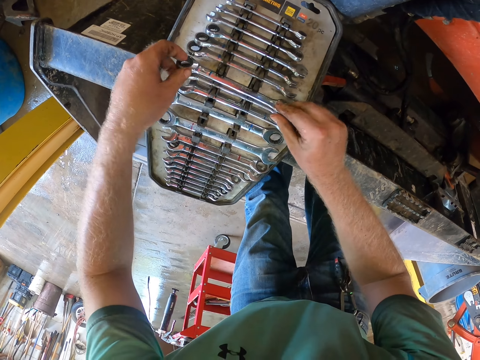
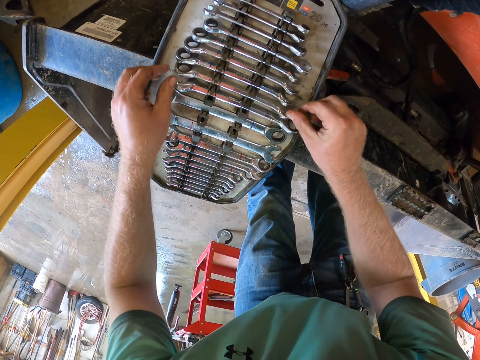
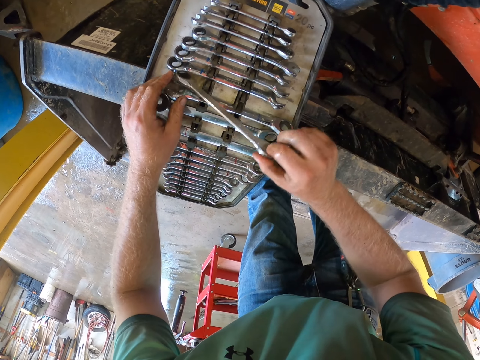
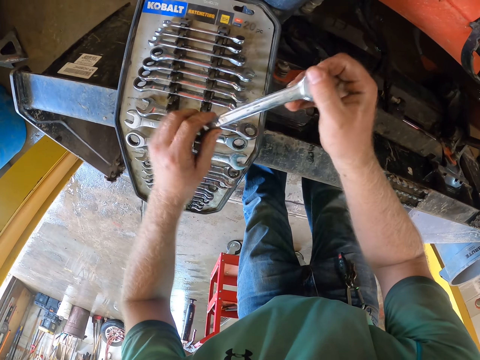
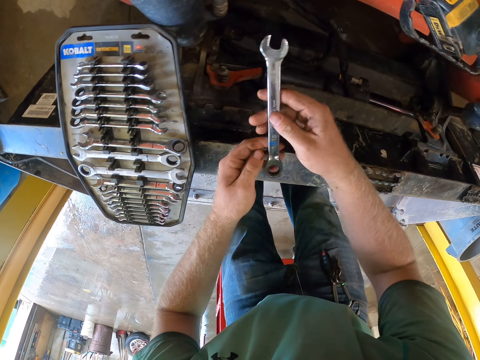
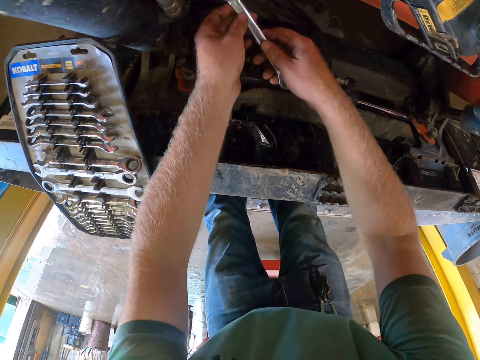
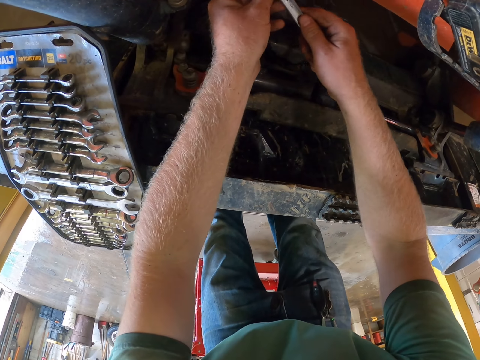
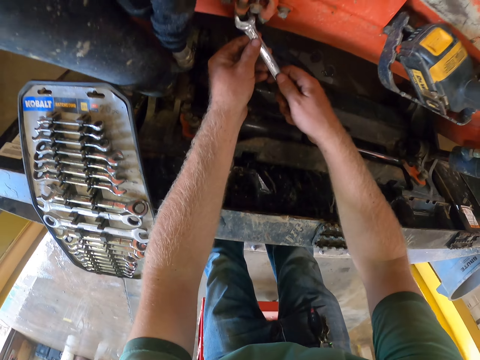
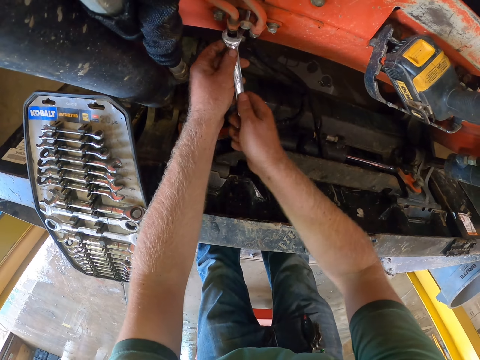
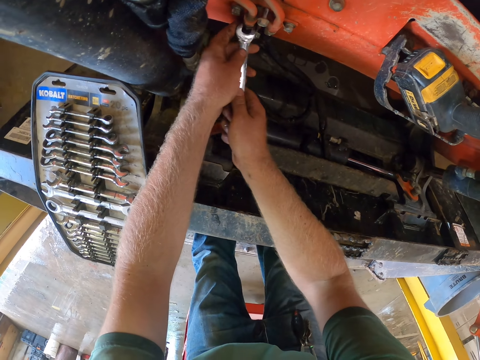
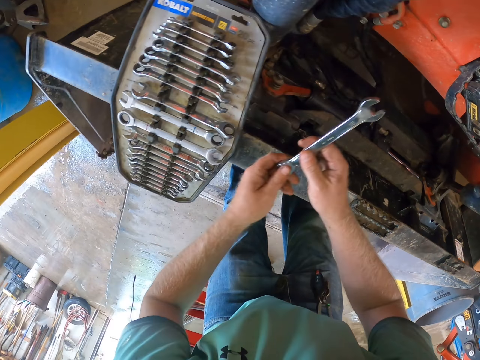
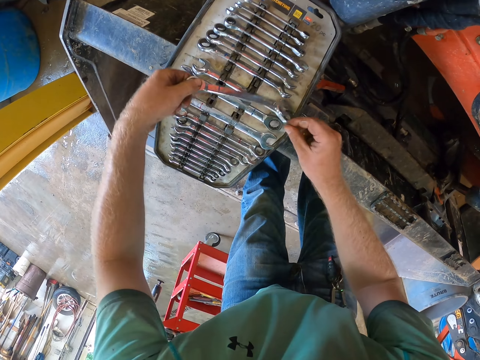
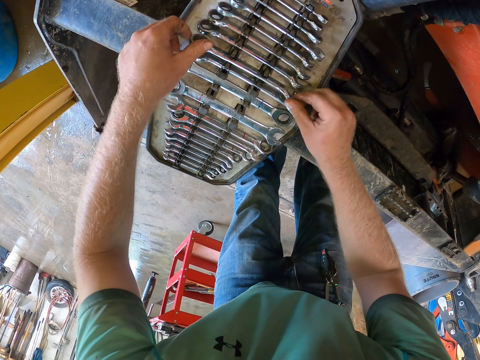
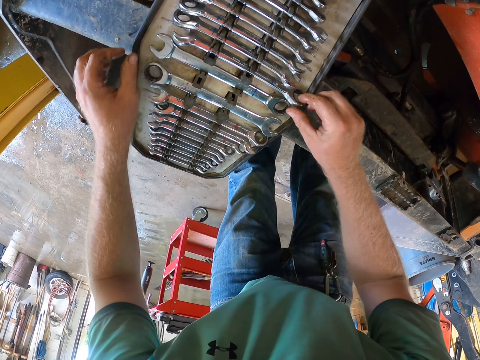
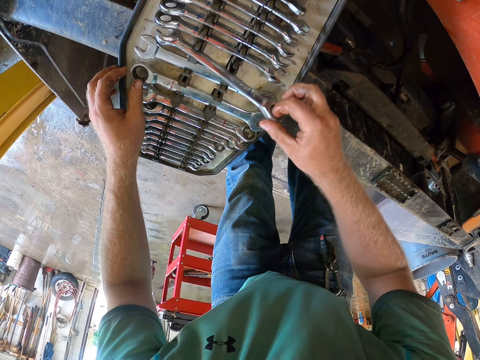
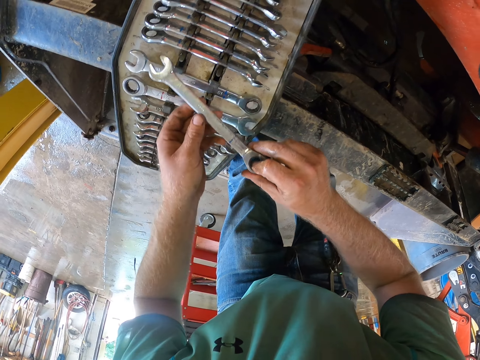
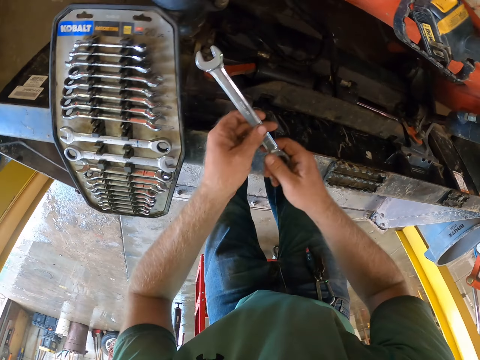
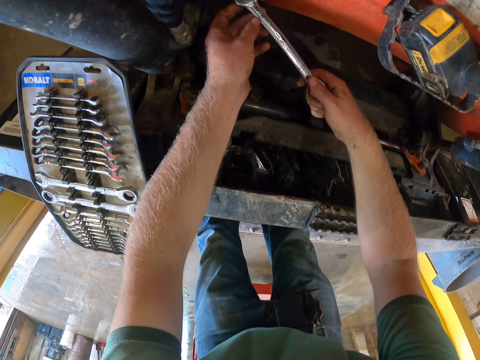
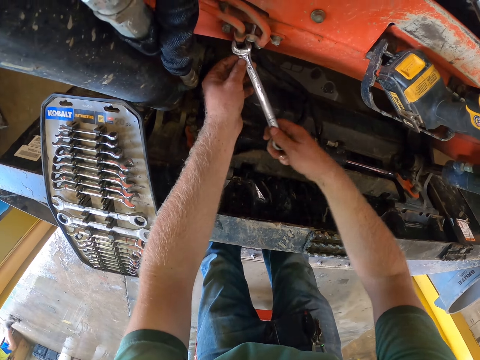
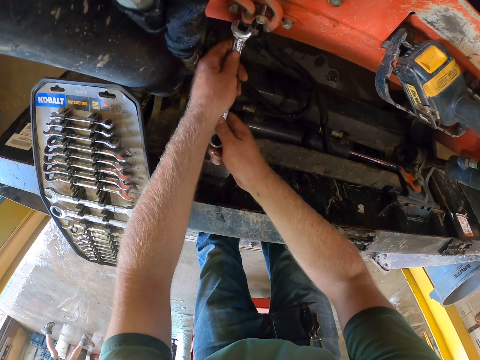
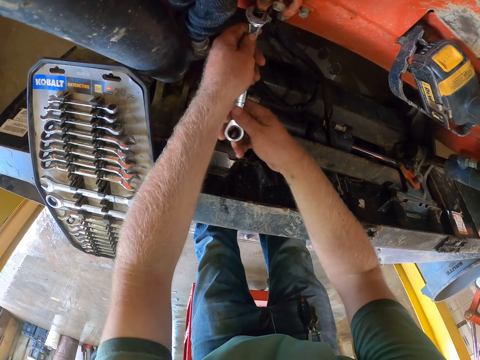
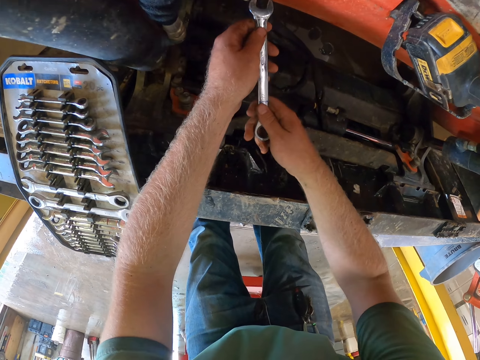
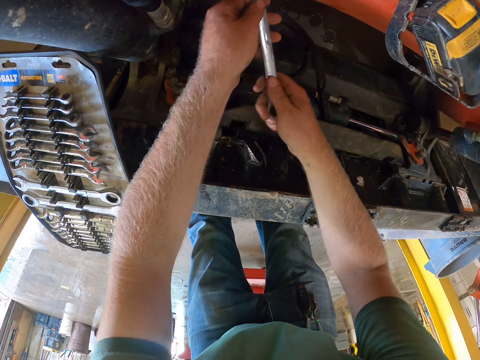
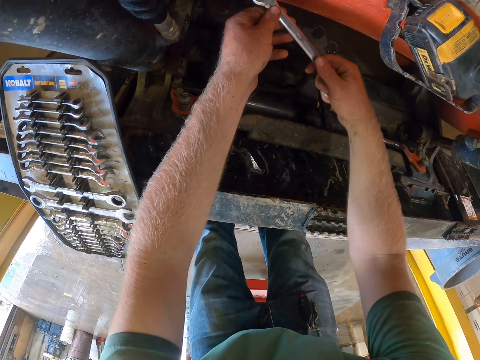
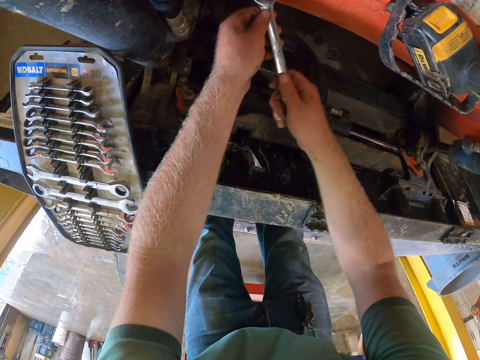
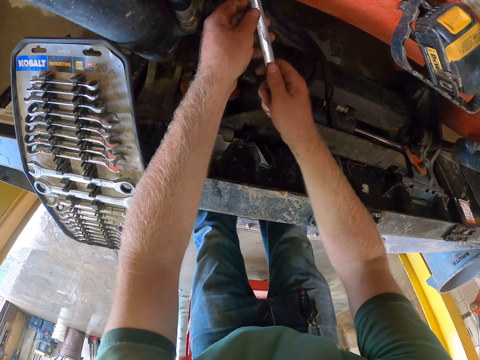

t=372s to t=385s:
The camera wearer places the spanner in the spanner rack on the caterpillar with both hands. He takes the spanner from the spanner rack on the caterpillar with both hands. He unscrews a bolt in the caterpillar with the spanner in both hands. He places the spanner in the spanner rack on the caterpillar with both hands. He takes the spanner from the spanner rack on the caterpillar with his right hand. He unscrews the bolt in the caterpillar with the spanner in both hands.

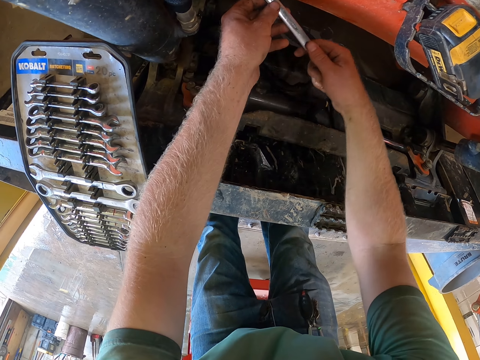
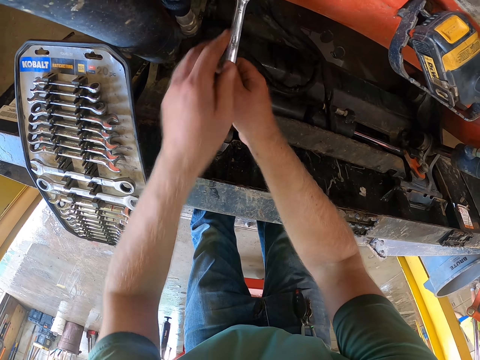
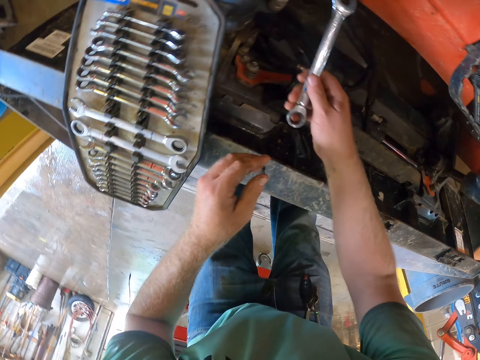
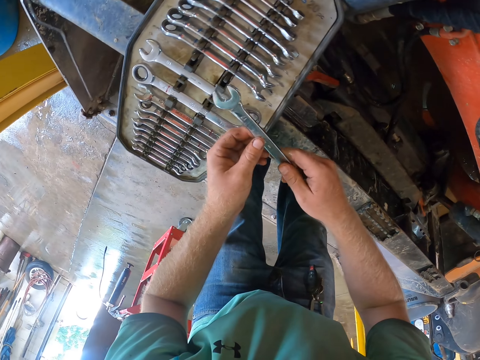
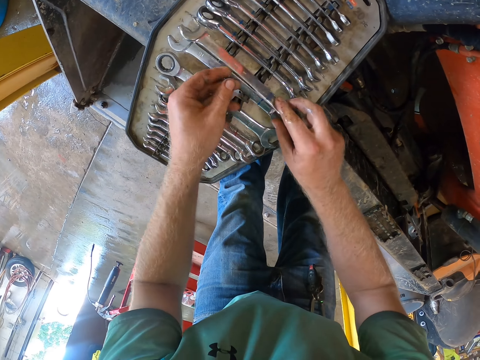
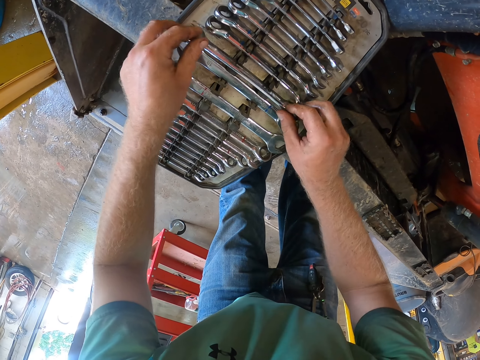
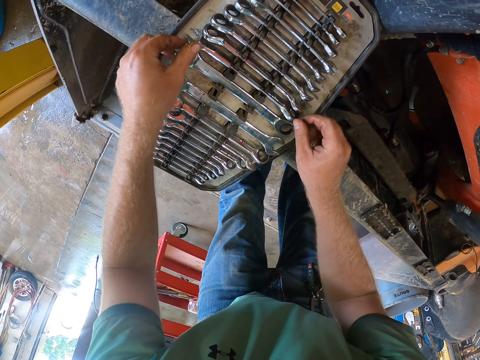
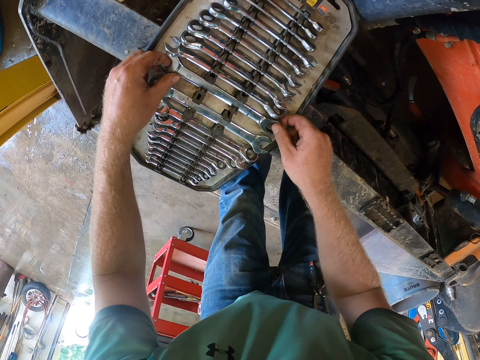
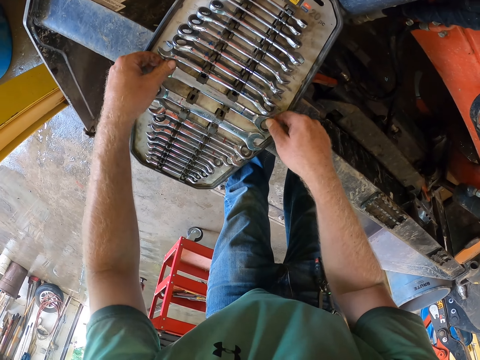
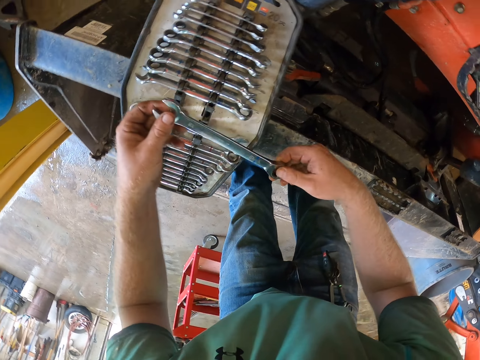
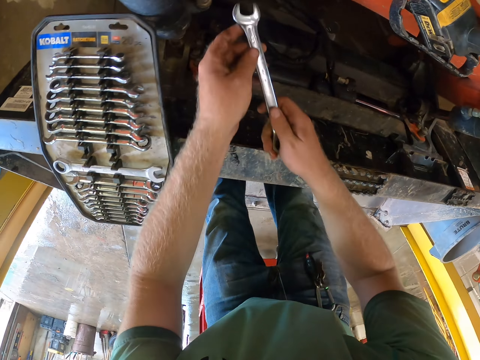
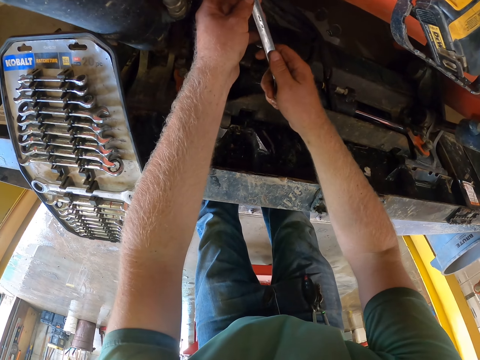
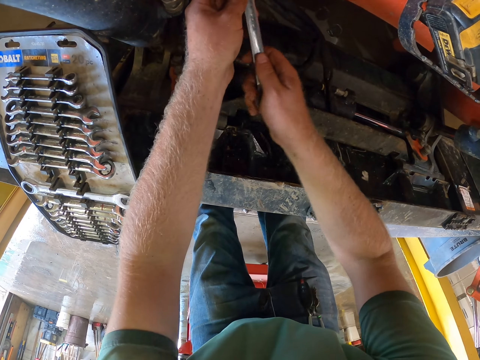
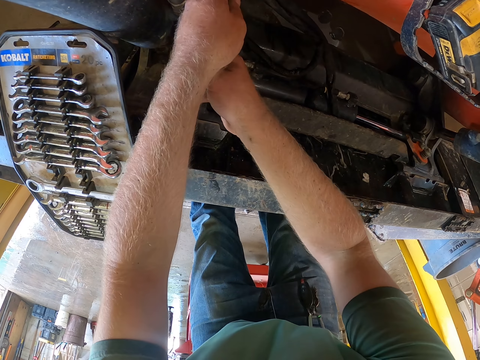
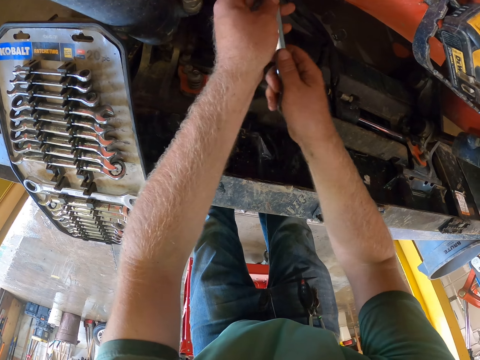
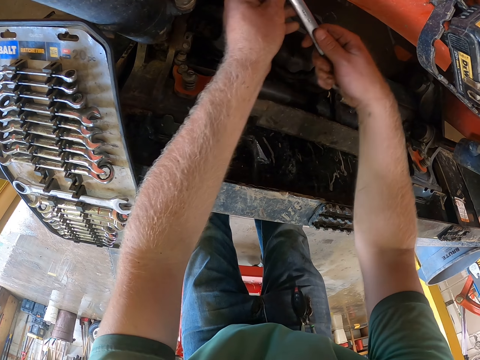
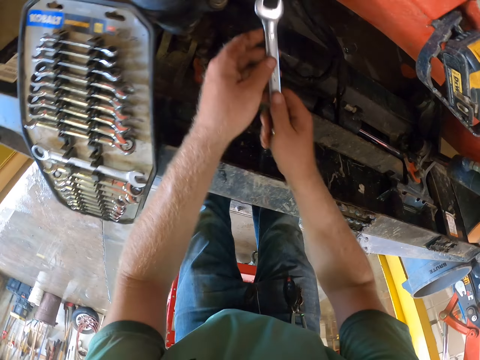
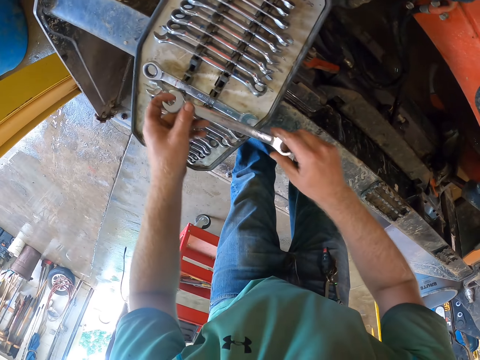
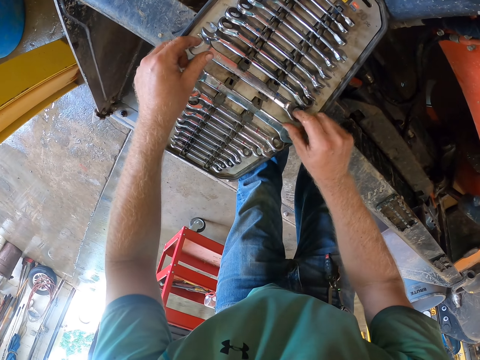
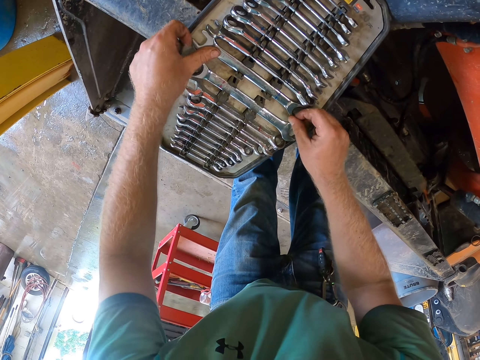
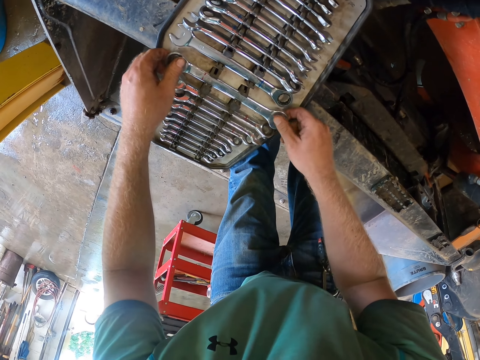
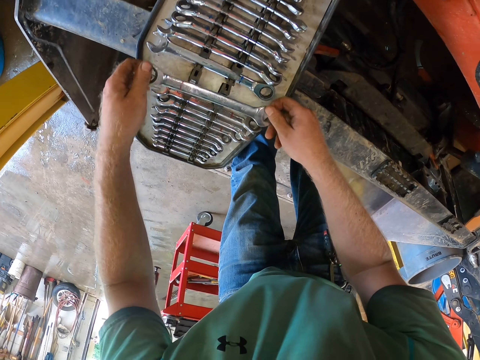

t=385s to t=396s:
The camera wearer places the spanner in the spanner rack on the caterpillar with both hands. They take the spanner from the spanner rack on the caterpillar with both hands. They unscrew a bolt in the caterpillar with the spanner in both hands. They place the spanner in the spanner rack on the caterpillar with both hands. They take the spanner from the spanner rack on the caterpillar with both hands.

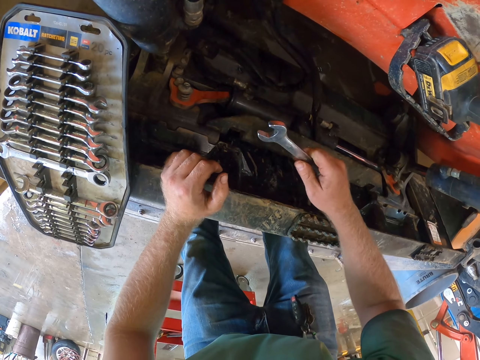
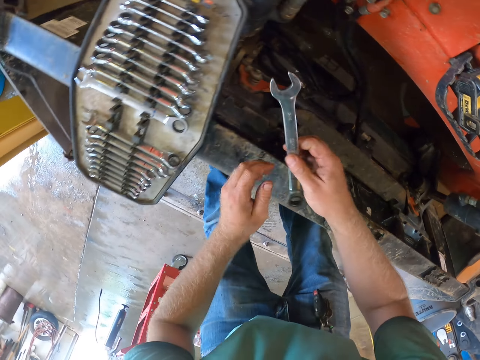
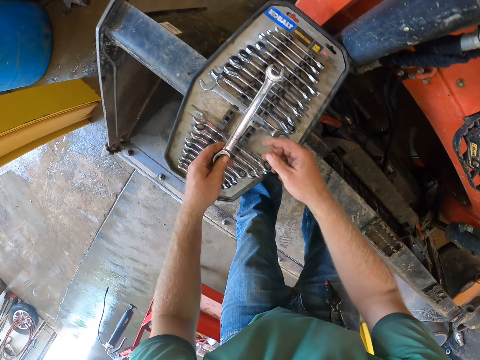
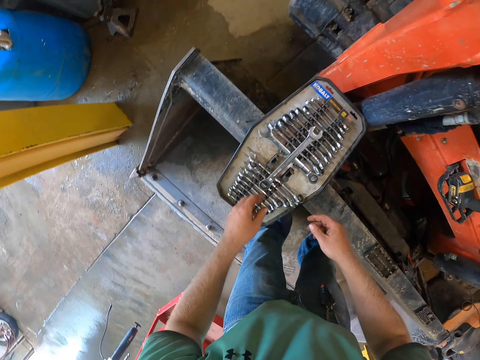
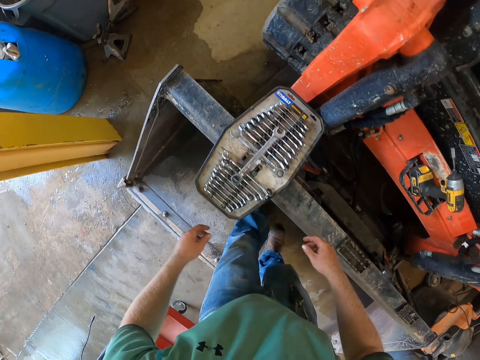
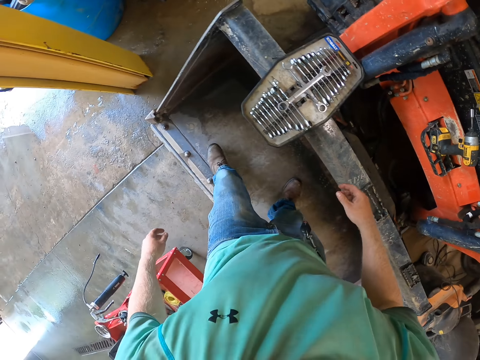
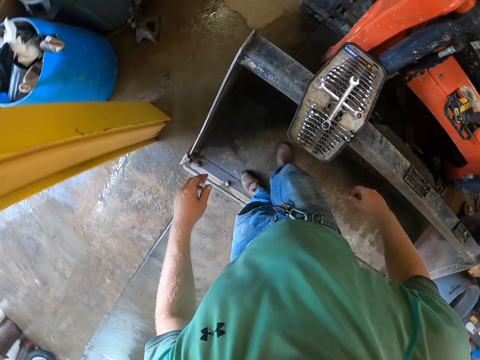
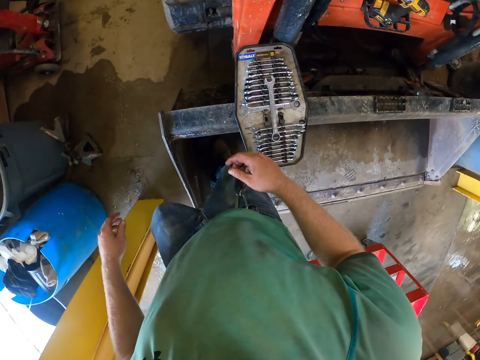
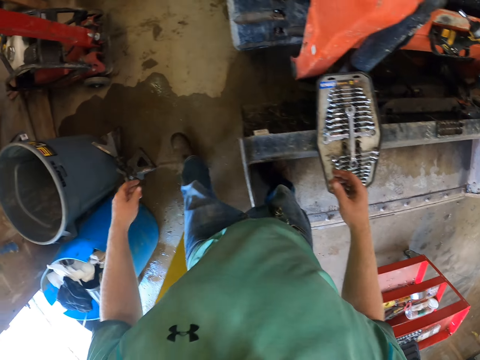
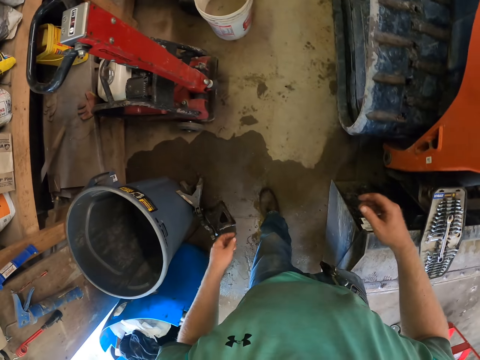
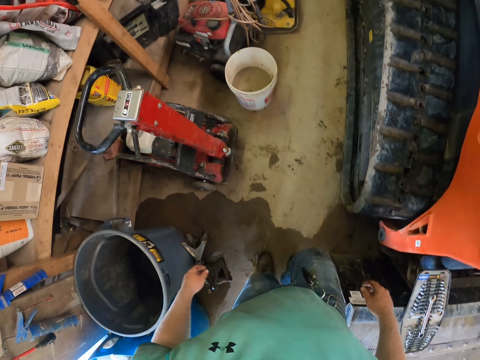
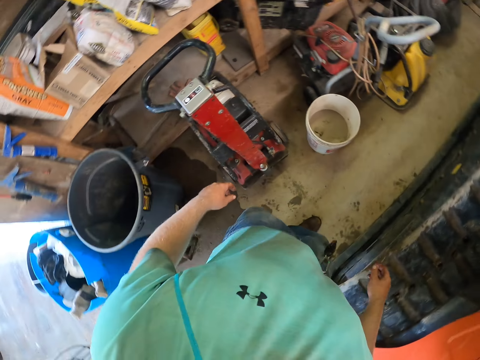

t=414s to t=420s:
The camera wearer places the spanner on the spanner rack with his left hand. He walks around.
